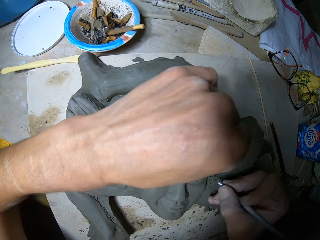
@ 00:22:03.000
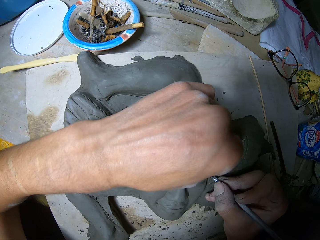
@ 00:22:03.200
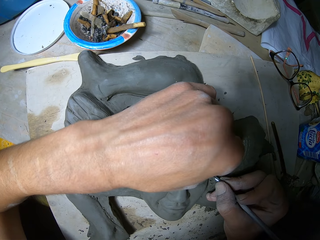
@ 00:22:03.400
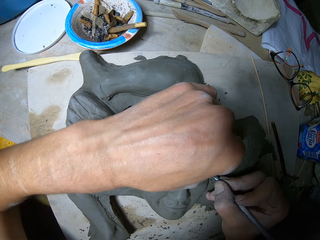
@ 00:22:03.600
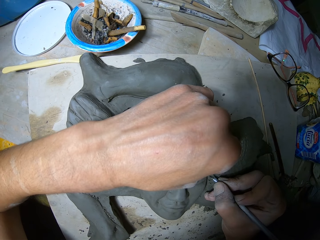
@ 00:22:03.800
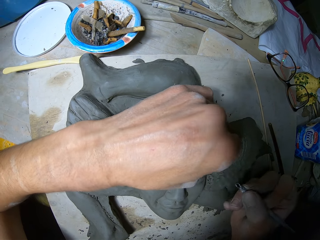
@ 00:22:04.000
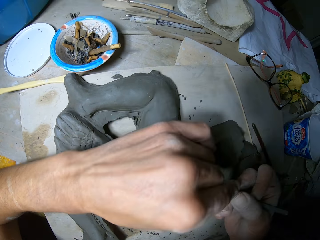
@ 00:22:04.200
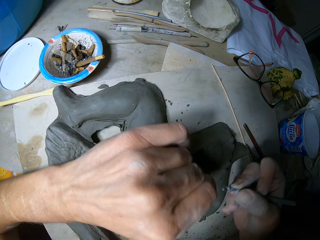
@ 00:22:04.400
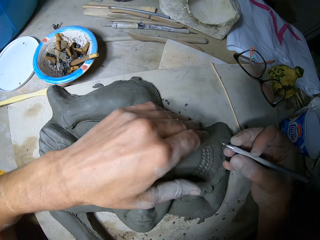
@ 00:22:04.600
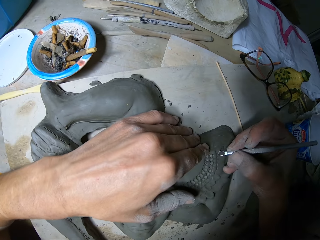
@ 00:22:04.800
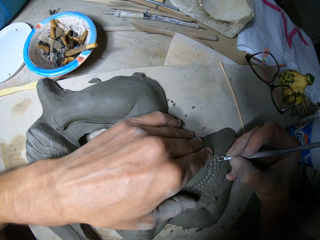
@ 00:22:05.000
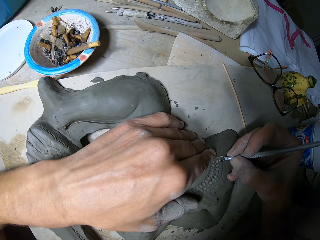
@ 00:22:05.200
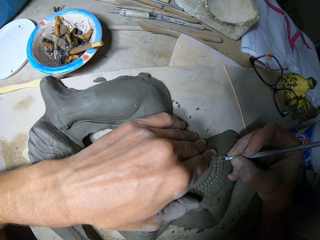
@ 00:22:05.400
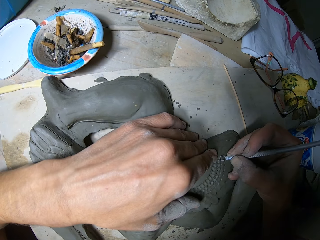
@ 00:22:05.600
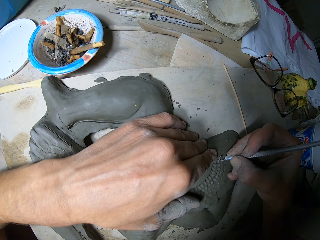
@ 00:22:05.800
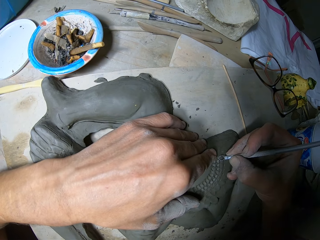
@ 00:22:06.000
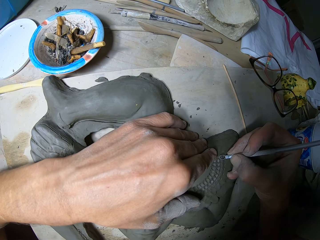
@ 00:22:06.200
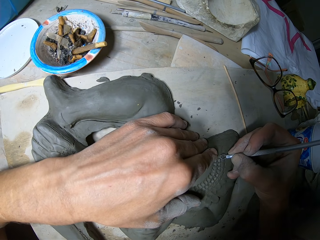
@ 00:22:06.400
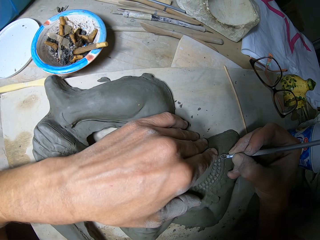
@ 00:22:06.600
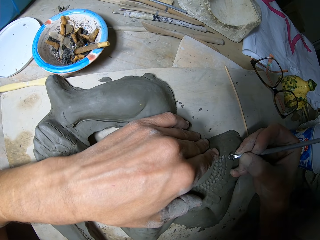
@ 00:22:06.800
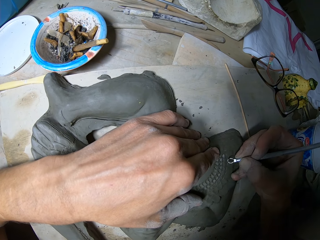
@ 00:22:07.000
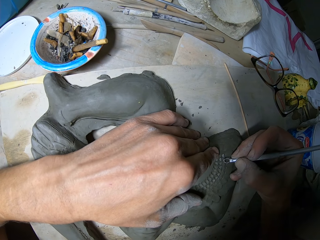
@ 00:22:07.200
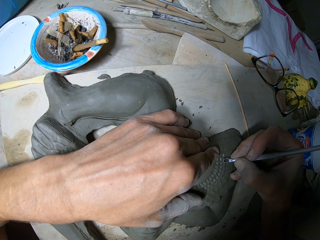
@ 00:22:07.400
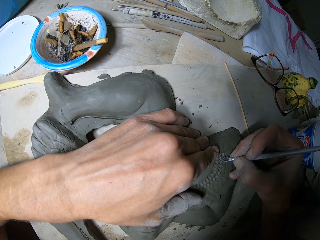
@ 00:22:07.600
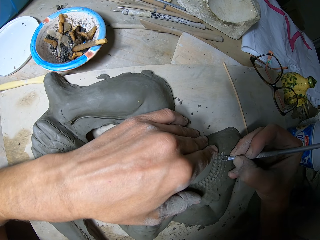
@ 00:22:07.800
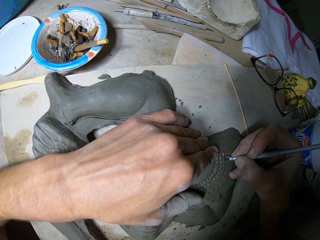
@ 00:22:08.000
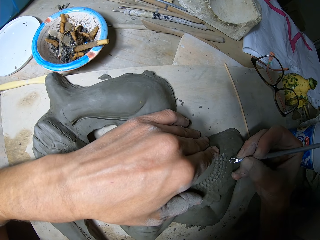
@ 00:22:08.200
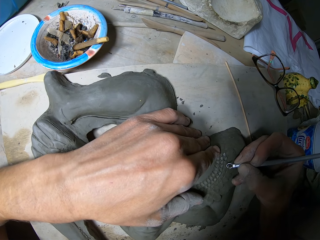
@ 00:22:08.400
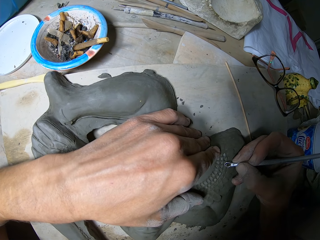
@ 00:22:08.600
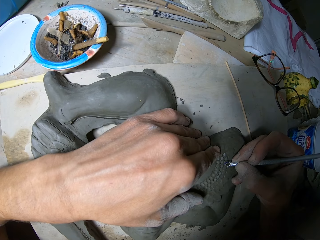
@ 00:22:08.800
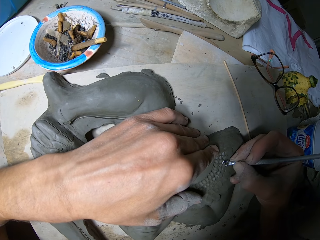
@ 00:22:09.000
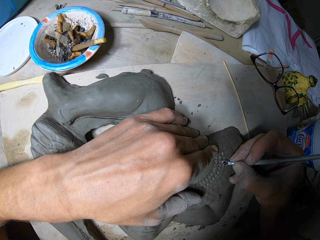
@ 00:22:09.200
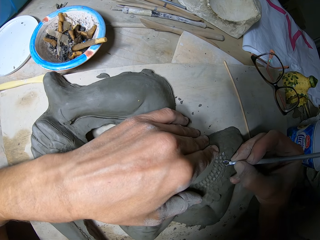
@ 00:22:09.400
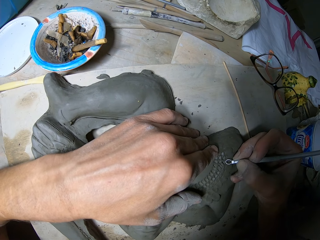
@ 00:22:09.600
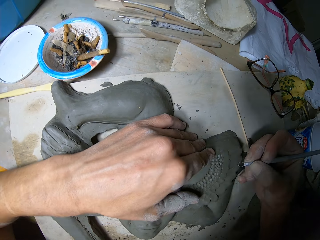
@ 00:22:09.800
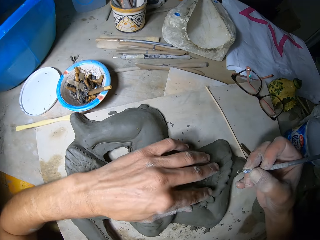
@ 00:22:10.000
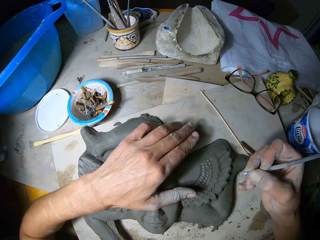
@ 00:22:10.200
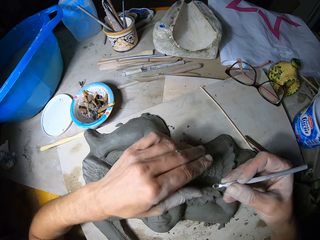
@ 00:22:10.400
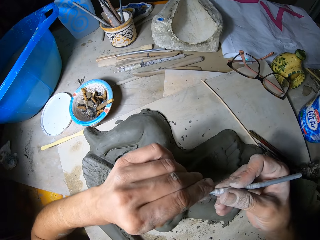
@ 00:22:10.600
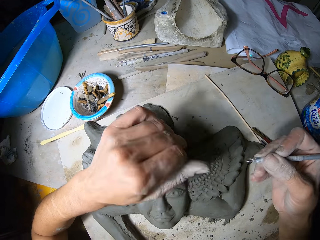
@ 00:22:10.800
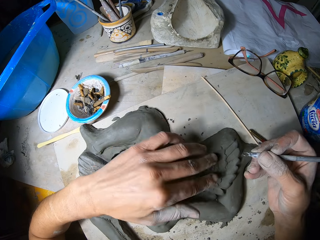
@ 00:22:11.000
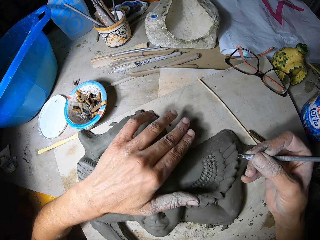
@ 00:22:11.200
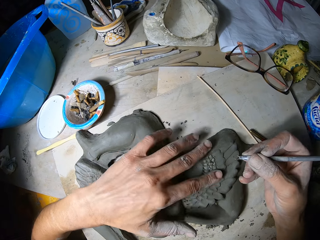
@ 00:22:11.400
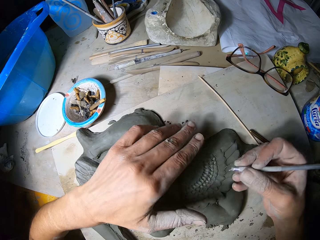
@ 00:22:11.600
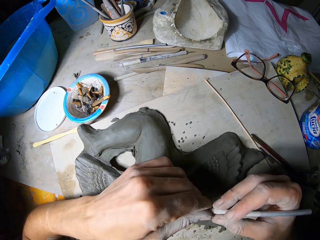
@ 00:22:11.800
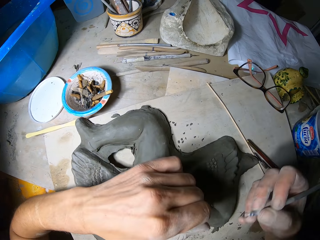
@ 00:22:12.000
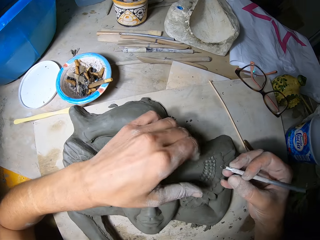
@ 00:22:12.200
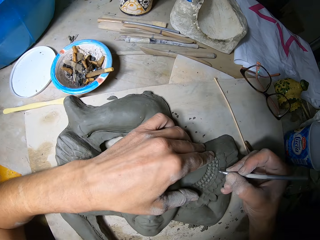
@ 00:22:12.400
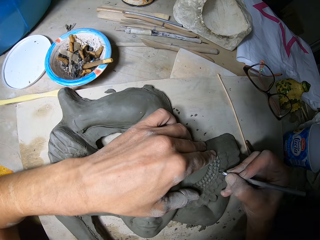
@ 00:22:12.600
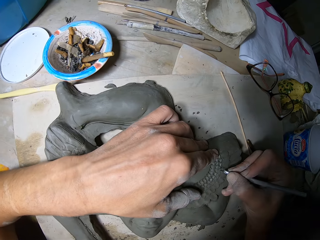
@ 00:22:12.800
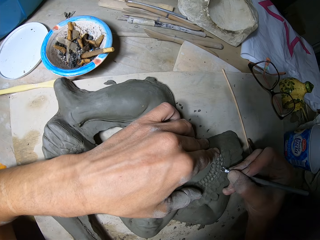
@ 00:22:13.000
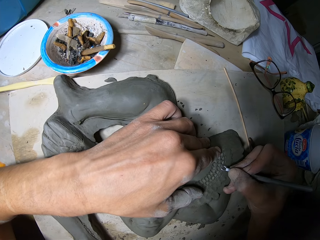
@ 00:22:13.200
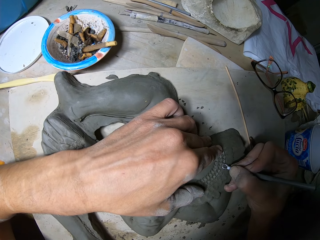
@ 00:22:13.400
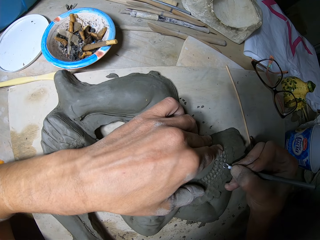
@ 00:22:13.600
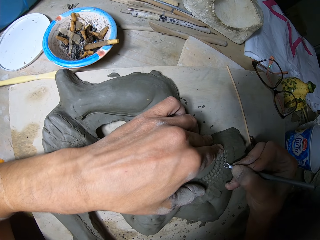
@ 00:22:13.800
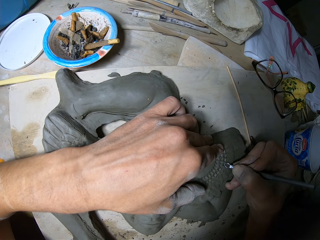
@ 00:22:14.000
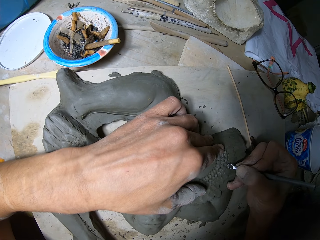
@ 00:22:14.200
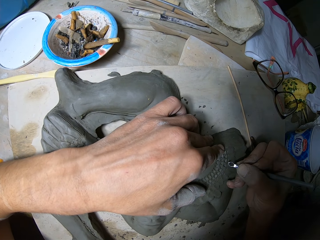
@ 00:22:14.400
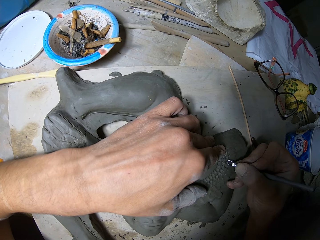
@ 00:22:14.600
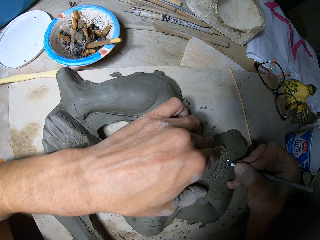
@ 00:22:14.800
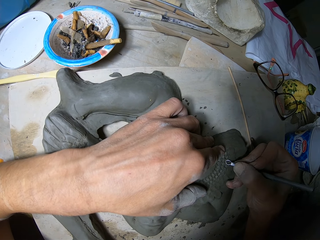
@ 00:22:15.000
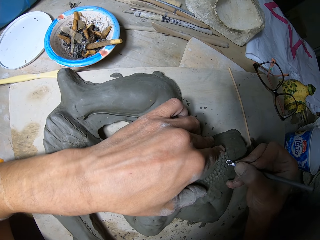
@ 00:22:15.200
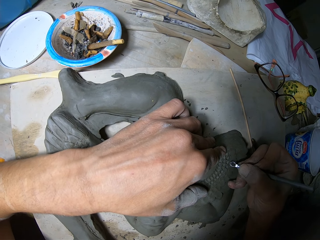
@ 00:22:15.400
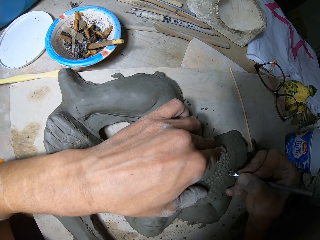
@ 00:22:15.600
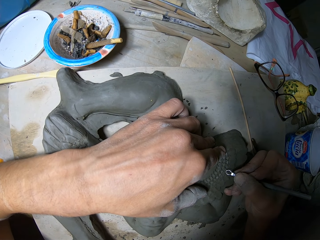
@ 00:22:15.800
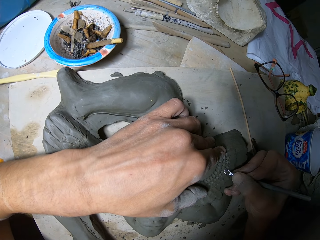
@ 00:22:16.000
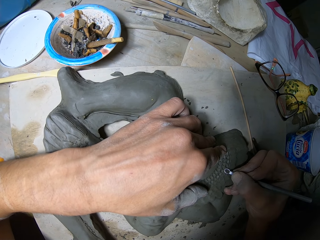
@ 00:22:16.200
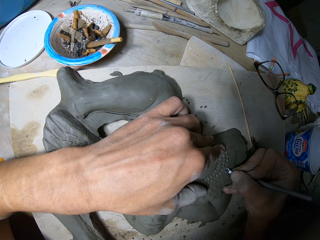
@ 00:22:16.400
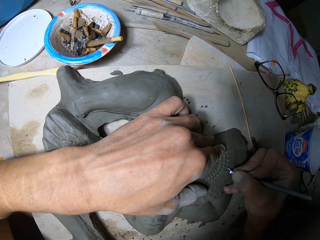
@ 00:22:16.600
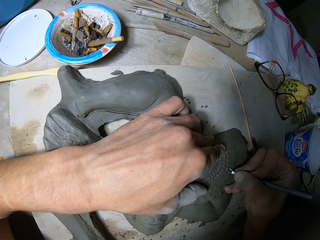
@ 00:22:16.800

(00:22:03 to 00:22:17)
The camera wearer wipes the loop tool with the left hand. He removes the controlled amount of clay with the loop tool. He wipes the loop tool with the left hand. He removes the controlled amount of clay with the loop tool. He sculpts the clay figure with the ribbon tool or loop tool in his right hand and holds the clay figure with his left hand. He wipes the clay figure on the worktable and the tip of the ribbon tool in his right hand with his left hand. He moves both hands. He wipes the modeling clay with the left hand. He moves both hands. He holds the clay figure with his left hand and sculpts the clay figure with the ribbon tool in his right hand. He removes the controlled amount of clay with the loop tool.

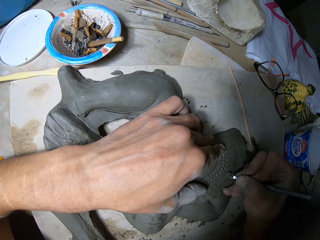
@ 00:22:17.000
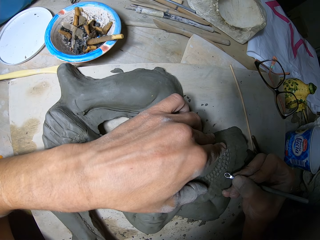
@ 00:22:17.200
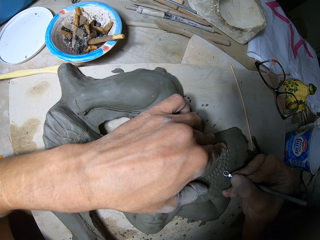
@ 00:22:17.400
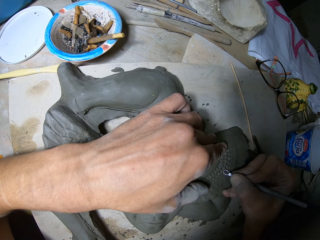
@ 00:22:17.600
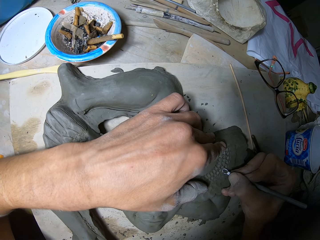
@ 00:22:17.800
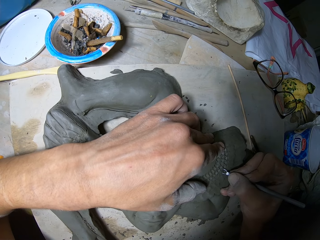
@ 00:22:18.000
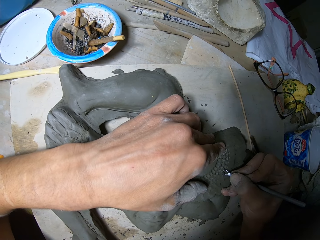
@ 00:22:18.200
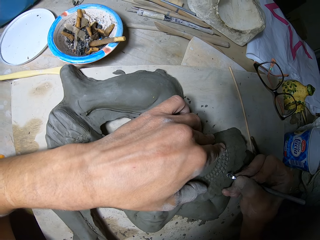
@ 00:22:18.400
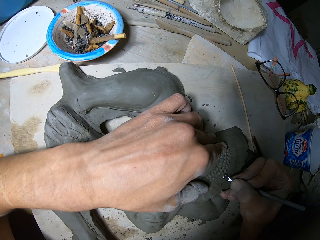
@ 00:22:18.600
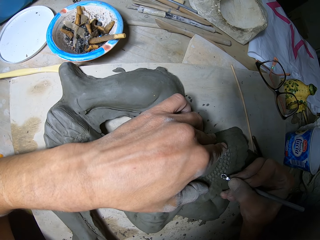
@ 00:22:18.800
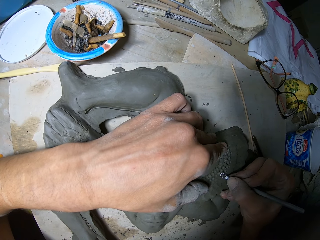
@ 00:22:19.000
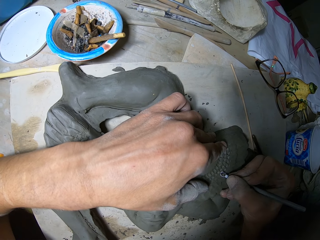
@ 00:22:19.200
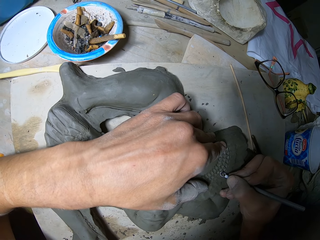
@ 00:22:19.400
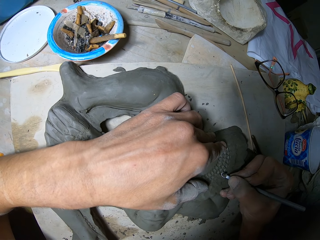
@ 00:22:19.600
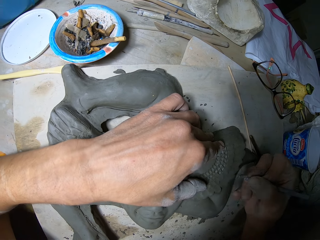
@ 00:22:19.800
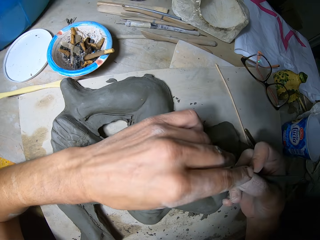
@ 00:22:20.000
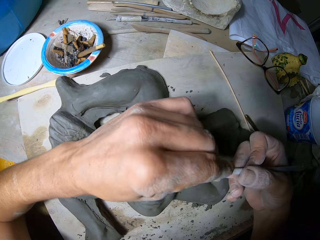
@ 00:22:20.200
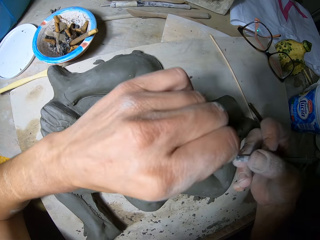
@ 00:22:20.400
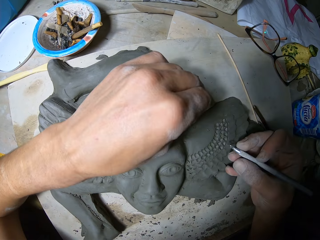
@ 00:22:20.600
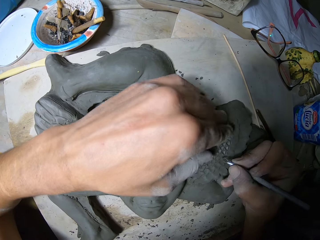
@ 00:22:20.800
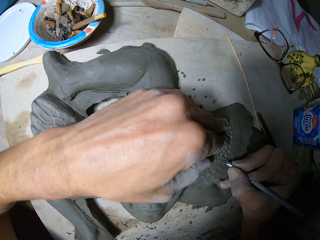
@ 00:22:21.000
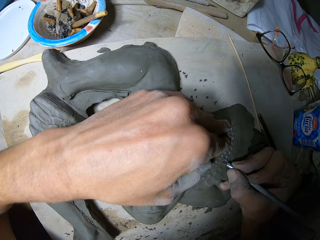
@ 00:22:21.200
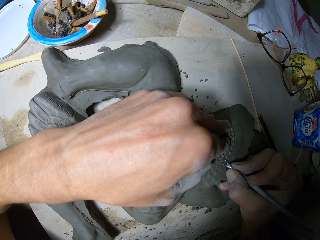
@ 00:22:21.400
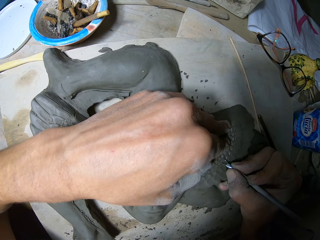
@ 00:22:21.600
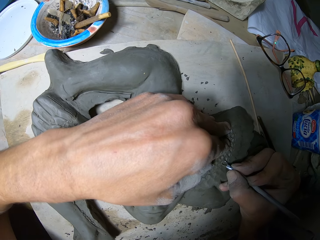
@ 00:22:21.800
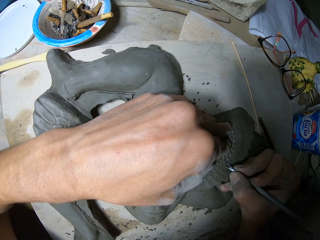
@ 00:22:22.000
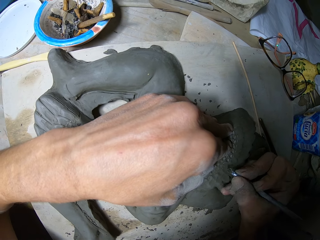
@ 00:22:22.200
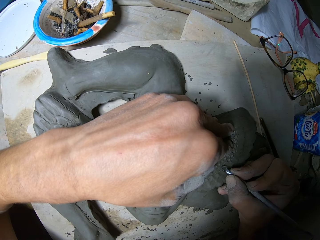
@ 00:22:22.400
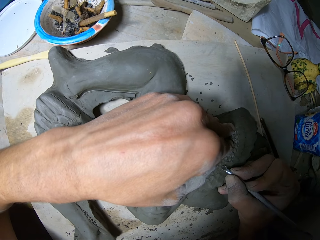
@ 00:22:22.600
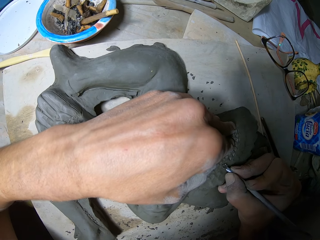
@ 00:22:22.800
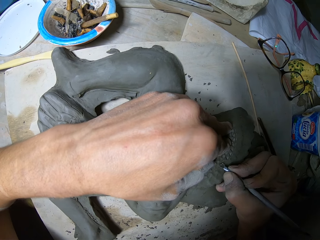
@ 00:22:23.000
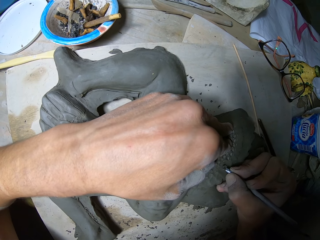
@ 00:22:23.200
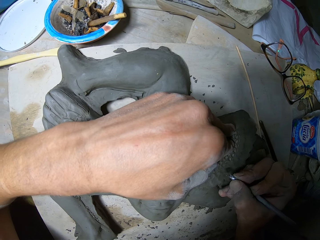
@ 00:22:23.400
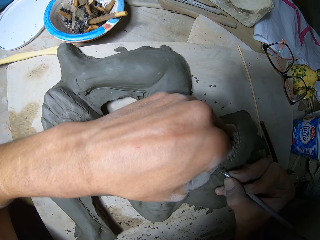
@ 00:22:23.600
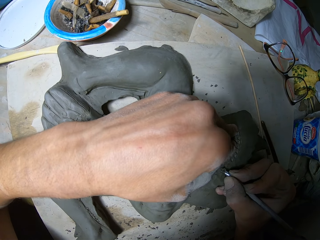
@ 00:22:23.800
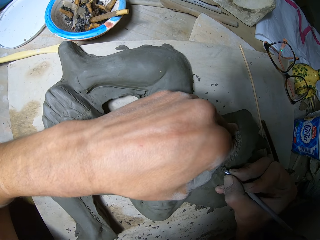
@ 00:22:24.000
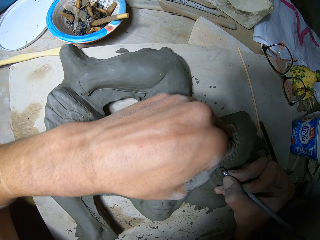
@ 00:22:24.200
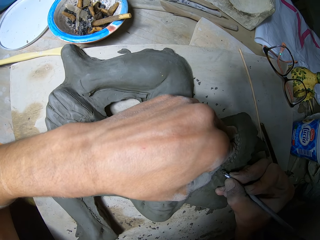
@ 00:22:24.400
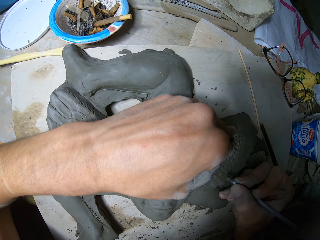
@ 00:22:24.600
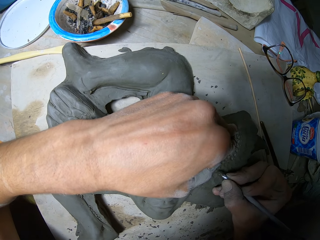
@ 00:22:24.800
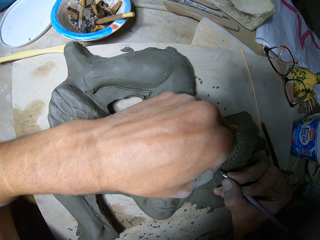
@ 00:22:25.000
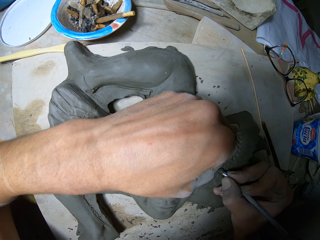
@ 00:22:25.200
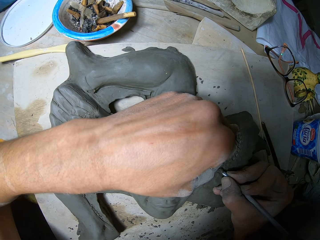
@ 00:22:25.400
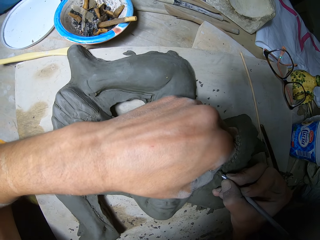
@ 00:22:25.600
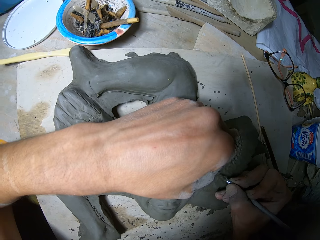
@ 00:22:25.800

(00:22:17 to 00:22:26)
The camera wearer wipes the tip of the ribbon tool or loop tool in his right hand with his left hand. He moves both hands. He sculpts the clay figure with the ribbon tool in his right hand and holds the clay figure with his left hand. He removes the controlled amount of clay with the loop tool.
